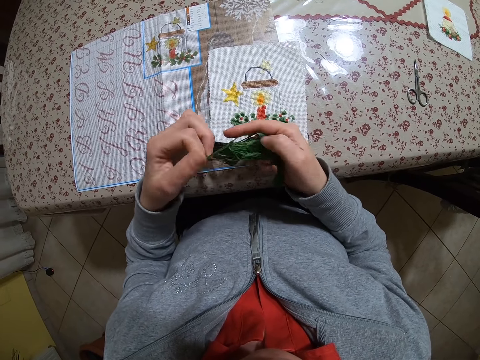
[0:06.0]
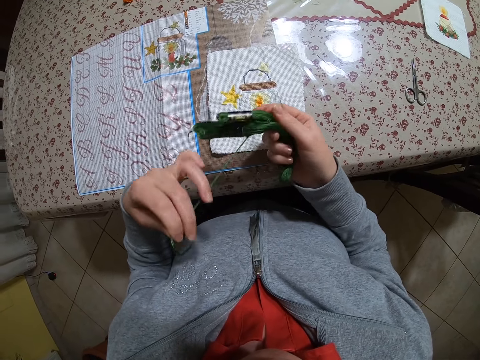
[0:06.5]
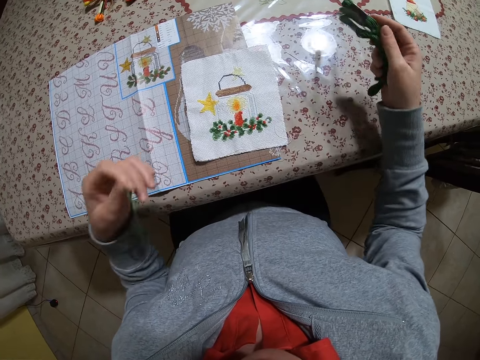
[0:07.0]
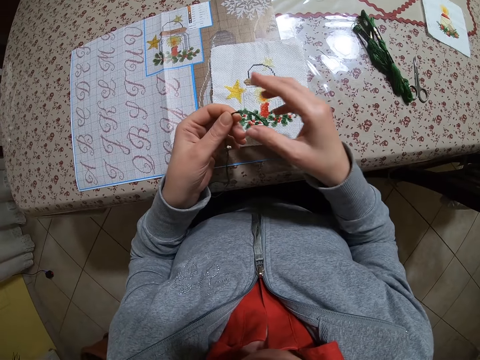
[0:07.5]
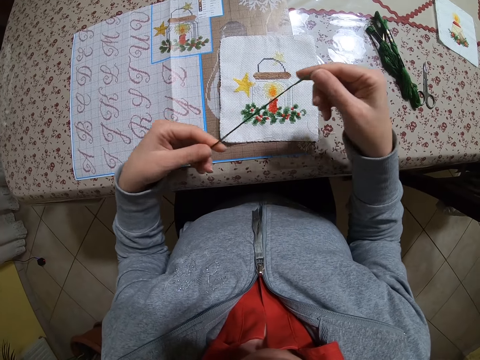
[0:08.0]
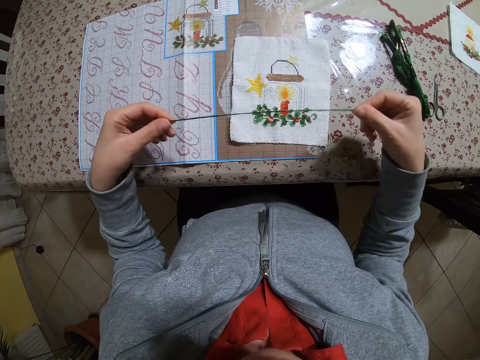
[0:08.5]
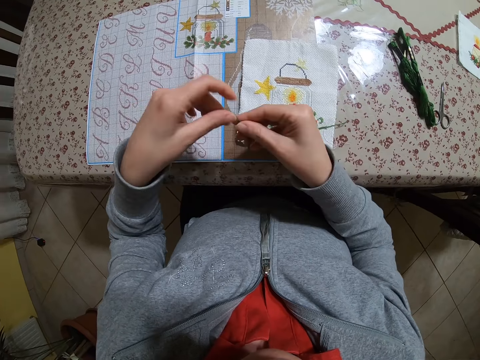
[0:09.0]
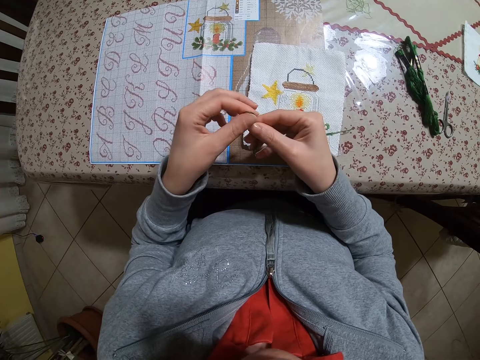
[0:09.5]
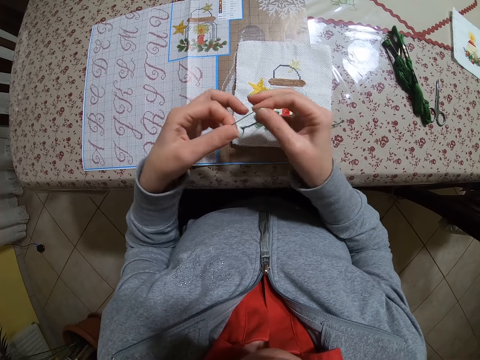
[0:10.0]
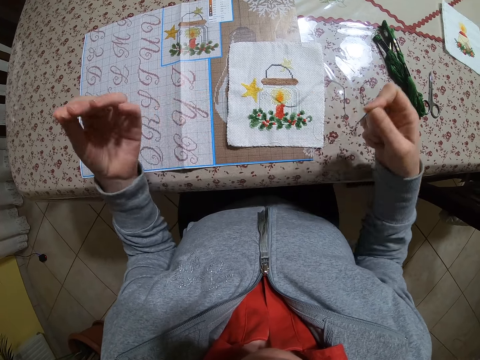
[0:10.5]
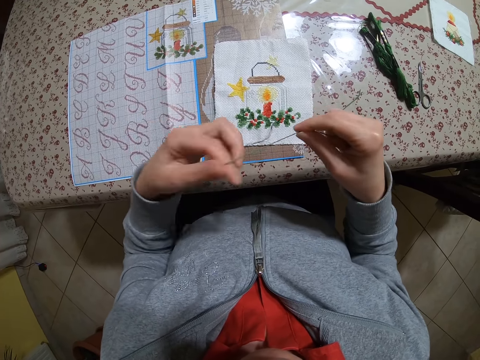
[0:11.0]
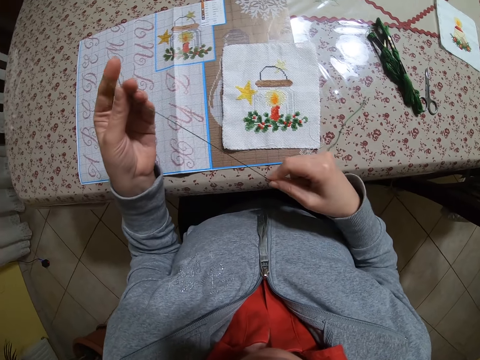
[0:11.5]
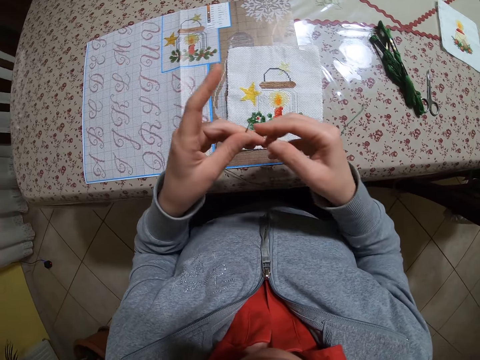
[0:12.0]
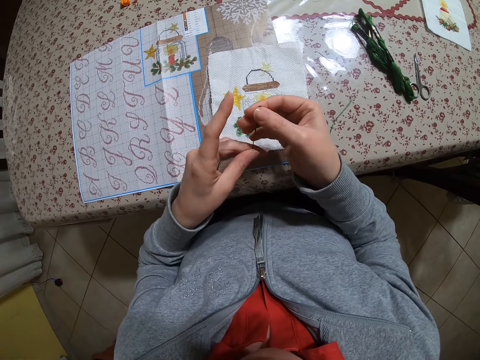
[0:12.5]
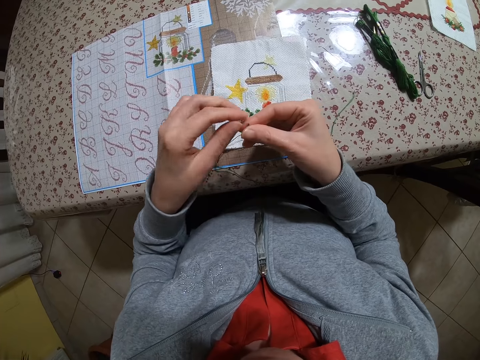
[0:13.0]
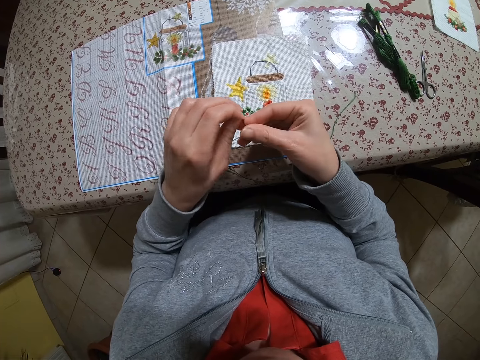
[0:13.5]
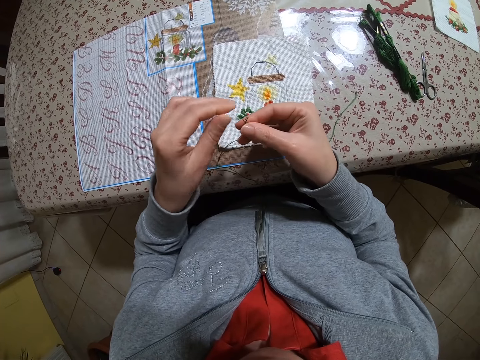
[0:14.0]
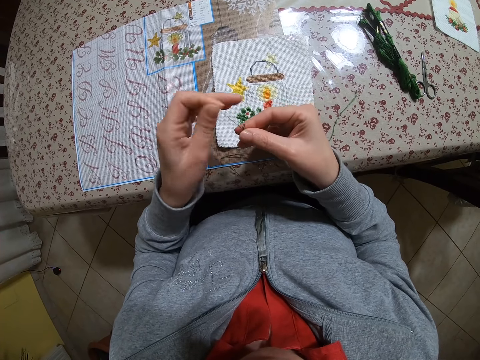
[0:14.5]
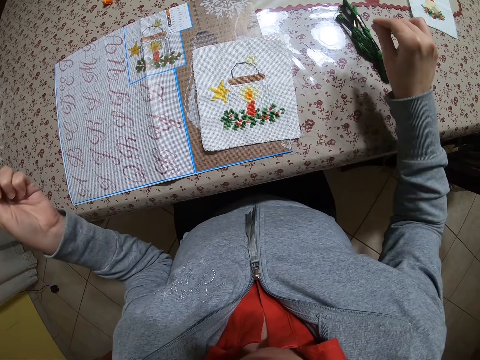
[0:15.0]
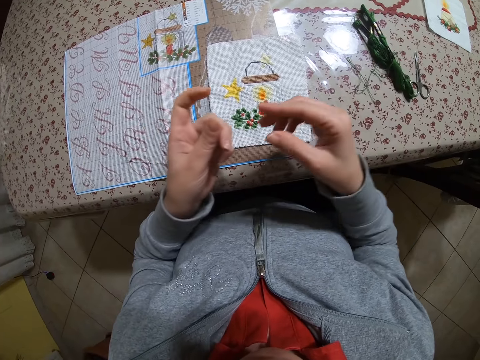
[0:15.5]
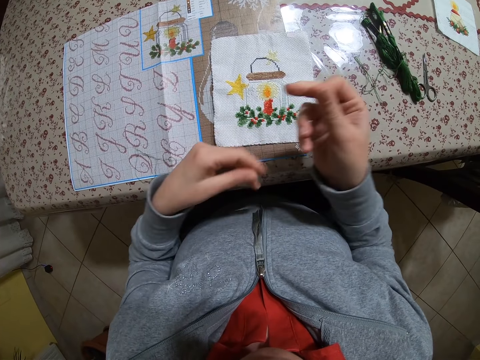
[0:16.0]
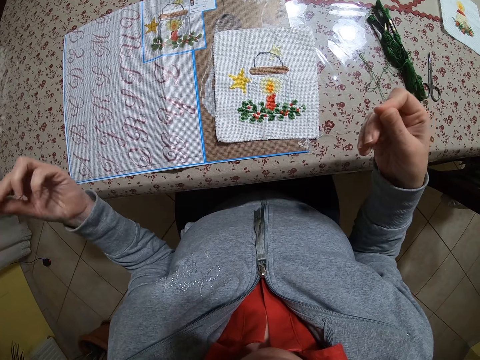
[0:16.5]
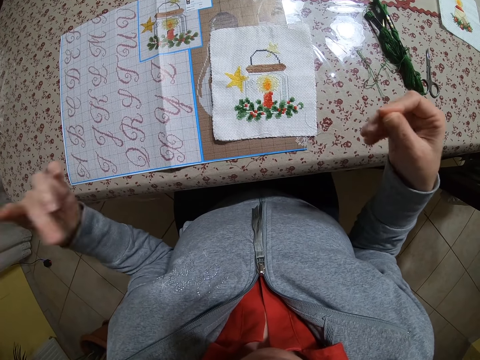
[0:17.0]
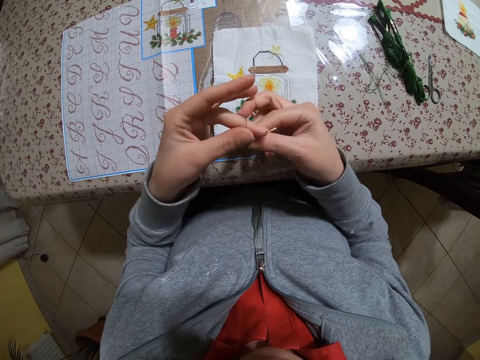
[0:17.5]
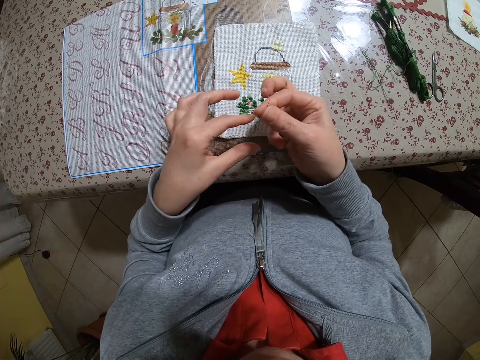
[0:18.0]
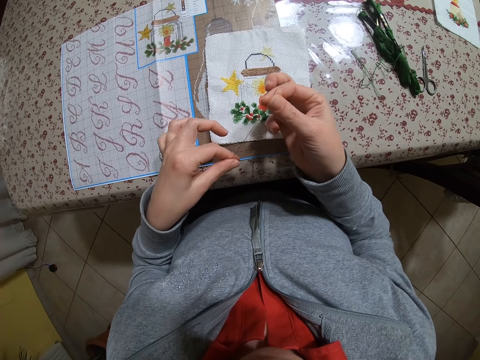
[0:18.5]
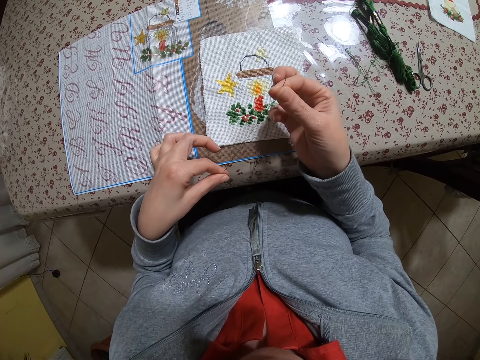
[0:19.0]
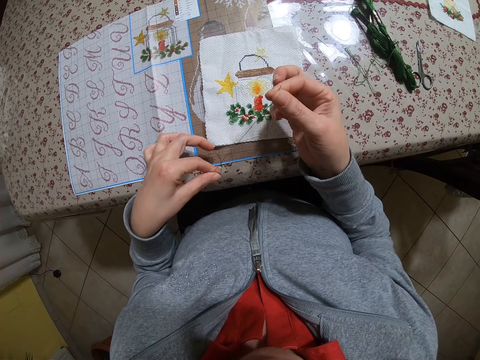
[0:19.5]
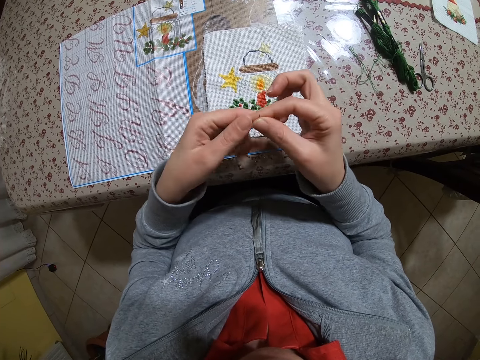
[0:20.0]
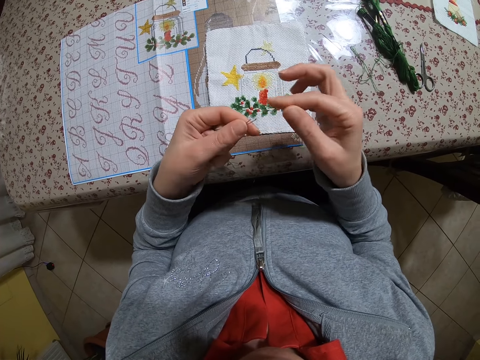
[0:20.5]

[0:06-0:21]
The camera wearer removes one from the skein of yarn with her left hand. She stretches the thread. She drops the skein of yarn on the table. She straightens the yarn with her hands. She holds the tip of the yarn with her hands. She makes the thread edge. She divides the yarn into two with her hands and drops one of the yarn in her right hand on the table. She stretches the sewing thread. She folds the yarn into two with her hands.

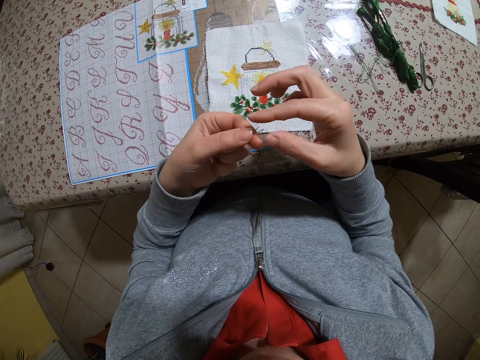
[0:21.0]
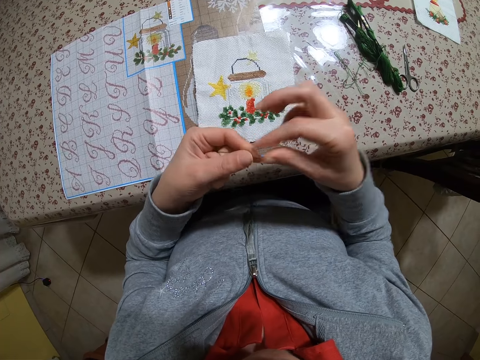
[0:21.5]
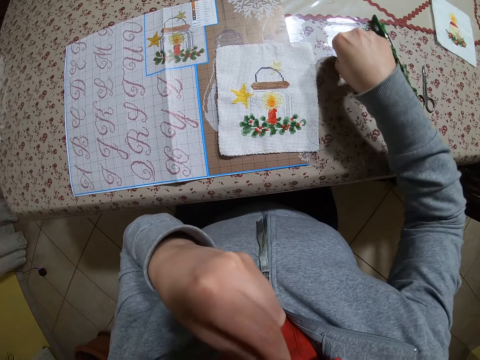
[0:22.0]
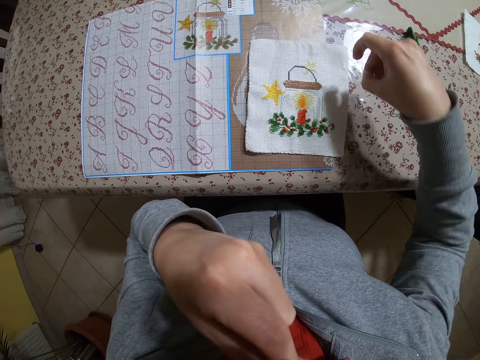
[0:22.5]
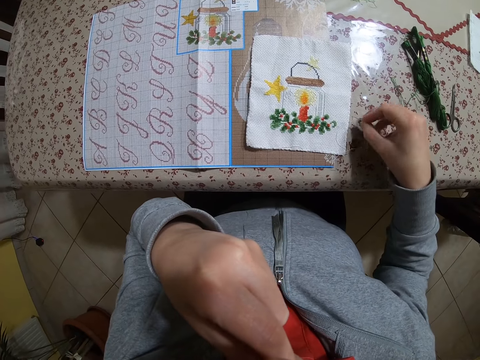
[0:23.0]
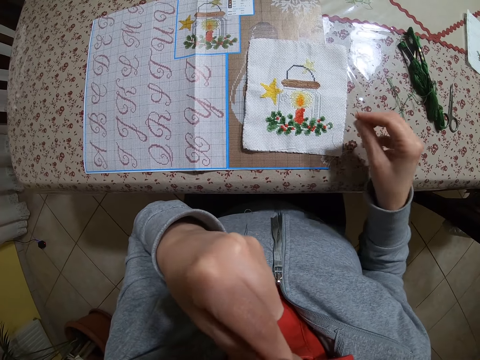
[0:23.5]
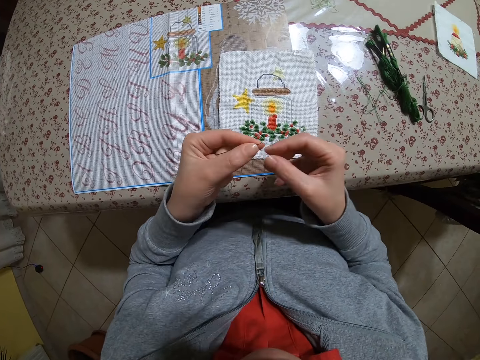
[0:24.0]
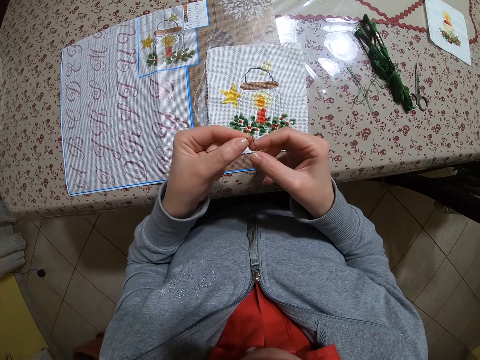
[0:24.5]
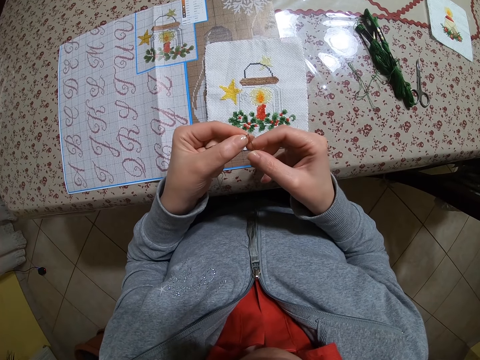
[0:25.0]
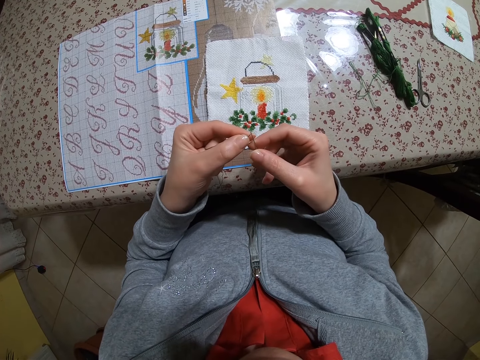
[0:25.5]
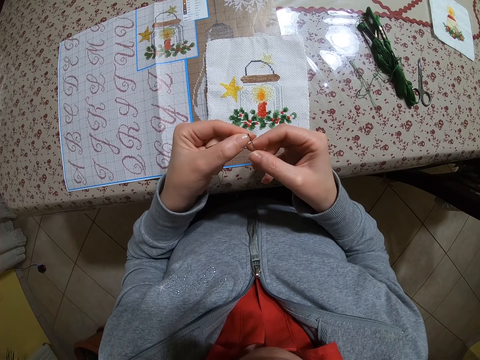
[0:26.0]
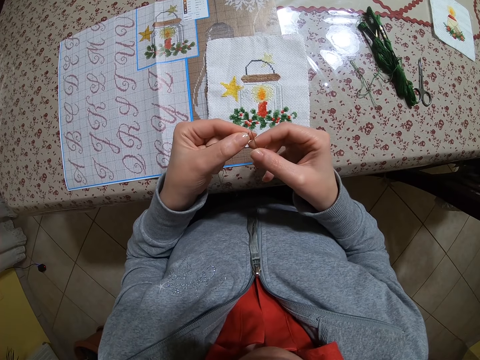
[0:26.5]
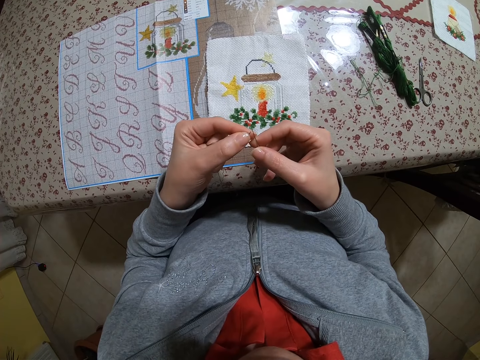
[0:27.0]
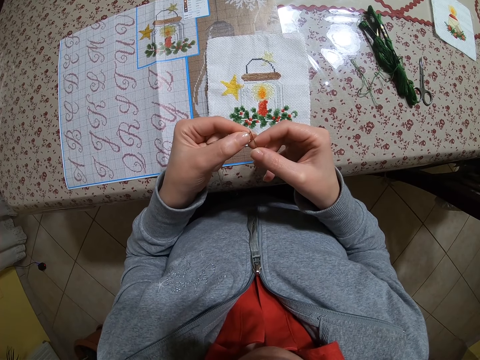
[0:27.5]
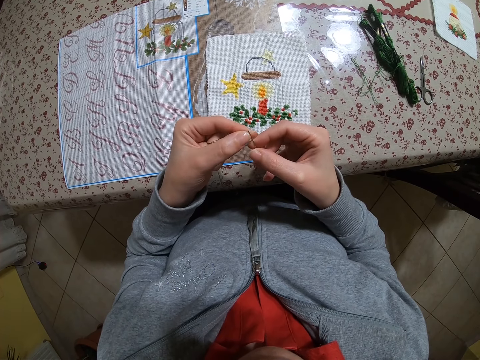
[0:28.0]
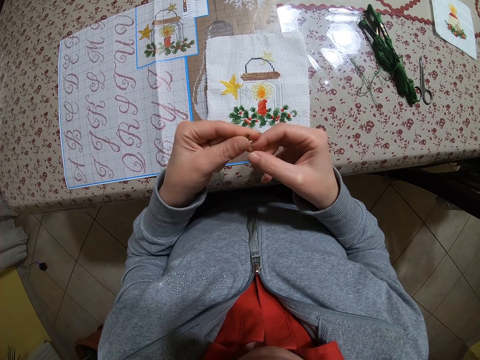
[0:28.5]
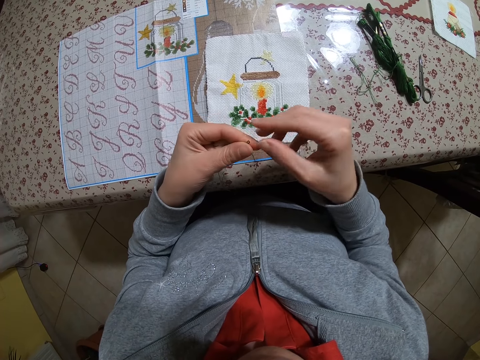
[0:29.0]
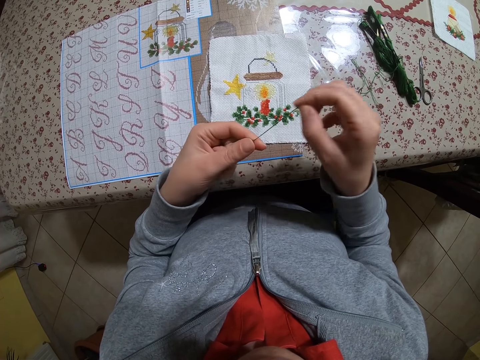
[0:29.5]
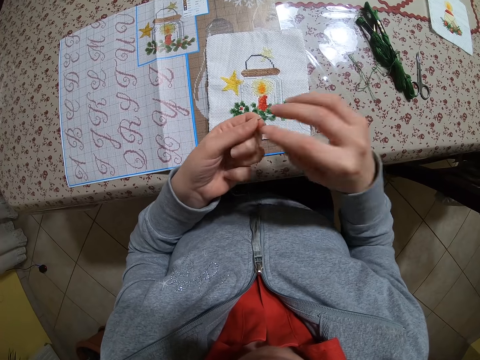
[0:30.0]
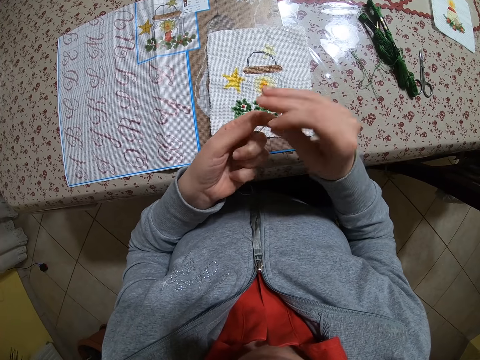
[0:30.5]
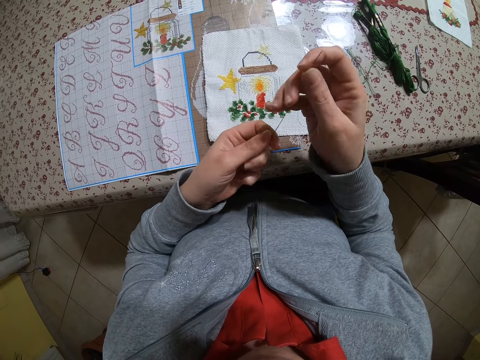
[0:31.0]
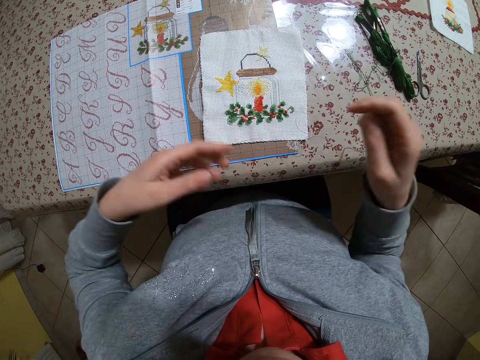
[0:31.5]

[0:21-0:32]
The camera wearer holds the yarn in her left hand with her mouth. She picks up a needle from the table with her right hand. She applies saliva on the edge of the thread. She passes the yarn through the needle with her hands. She stretches the thread. She adjusts the yarn in the needle with her left hand.
